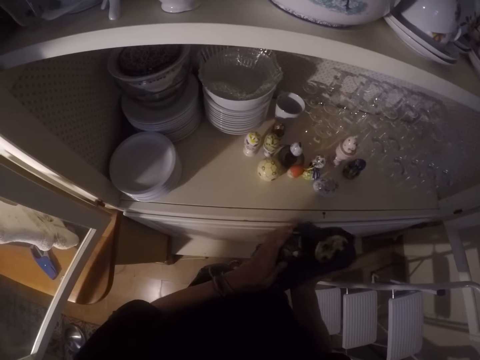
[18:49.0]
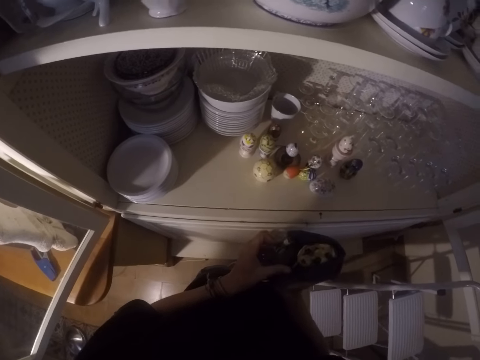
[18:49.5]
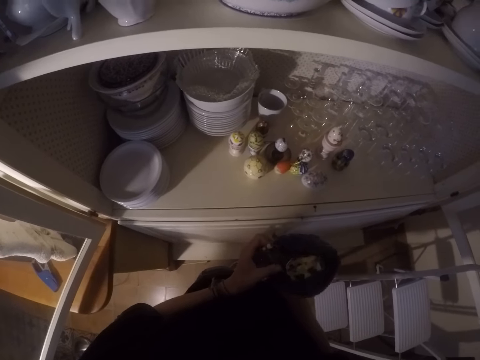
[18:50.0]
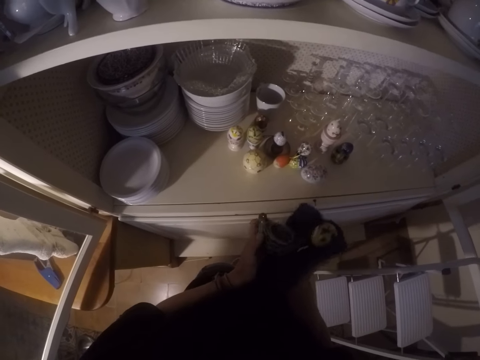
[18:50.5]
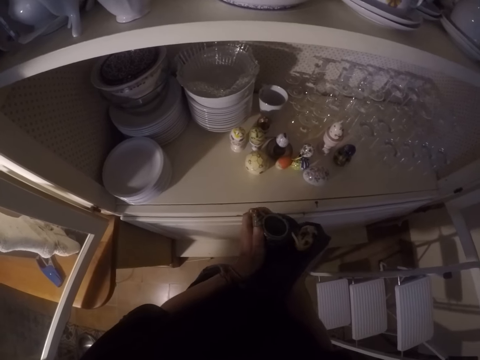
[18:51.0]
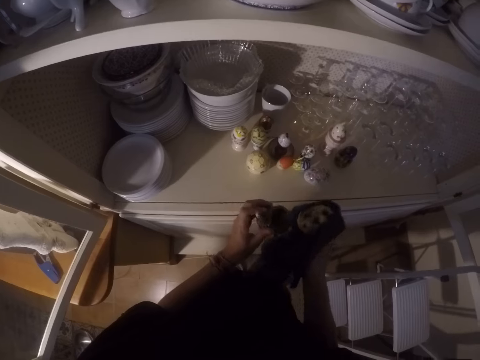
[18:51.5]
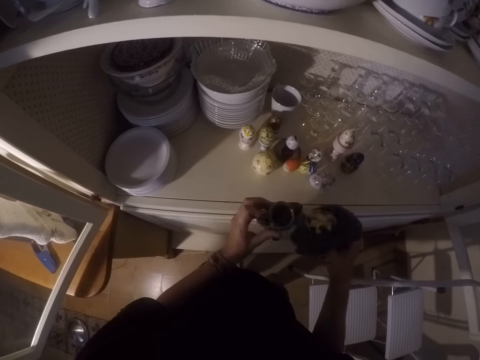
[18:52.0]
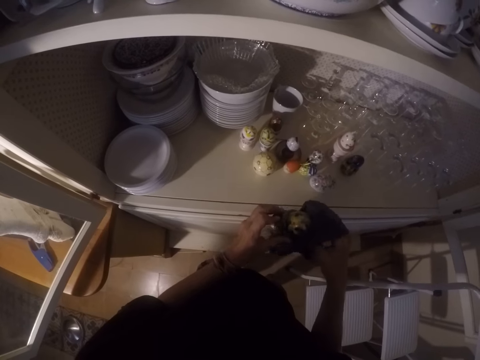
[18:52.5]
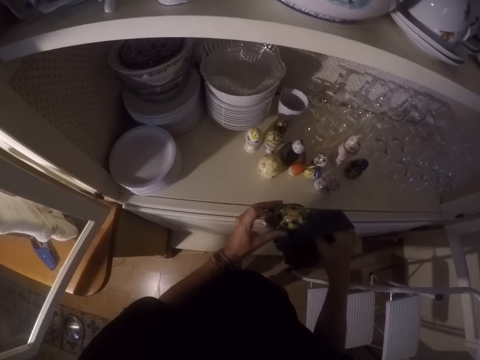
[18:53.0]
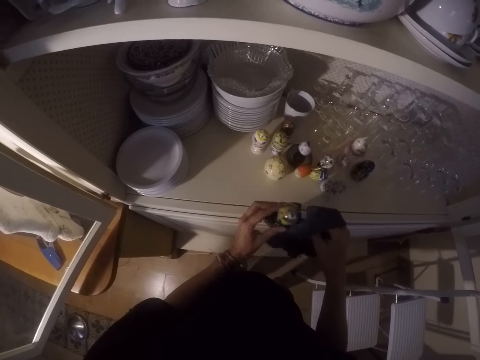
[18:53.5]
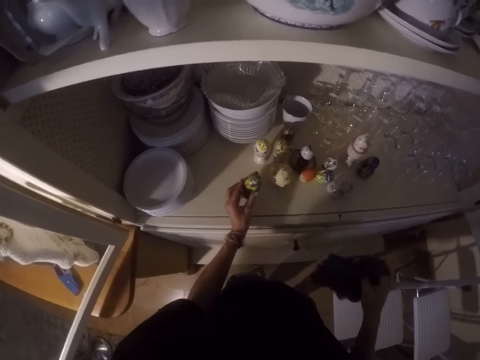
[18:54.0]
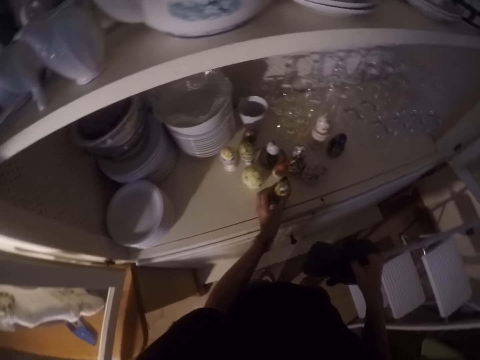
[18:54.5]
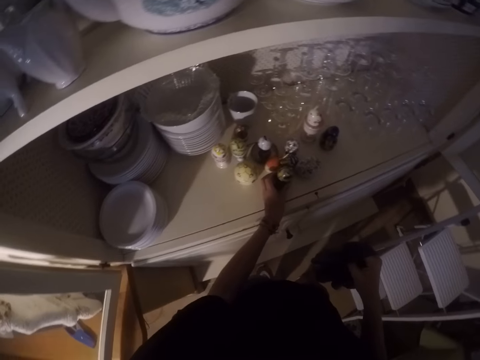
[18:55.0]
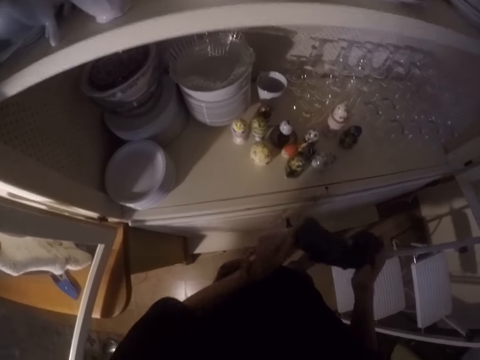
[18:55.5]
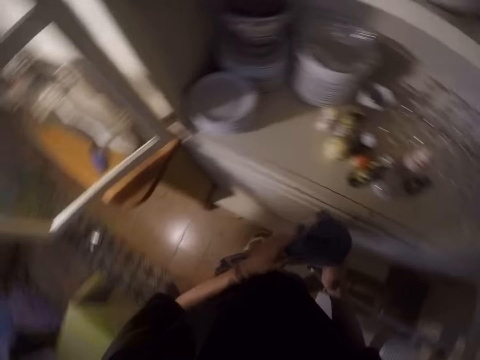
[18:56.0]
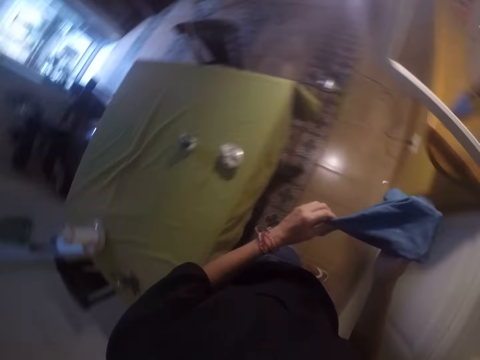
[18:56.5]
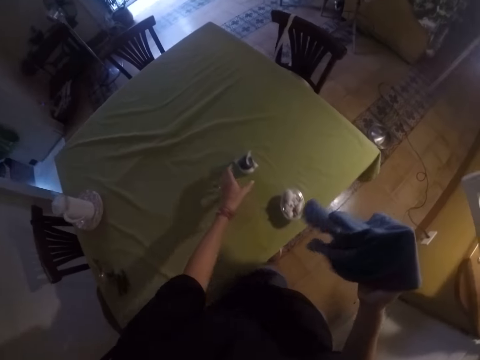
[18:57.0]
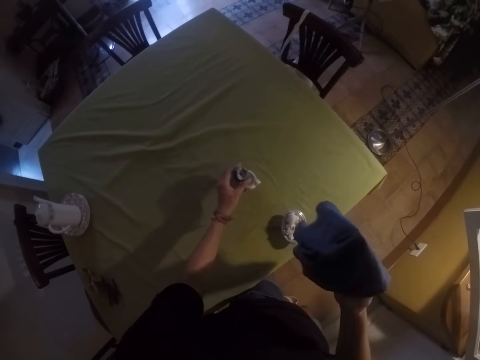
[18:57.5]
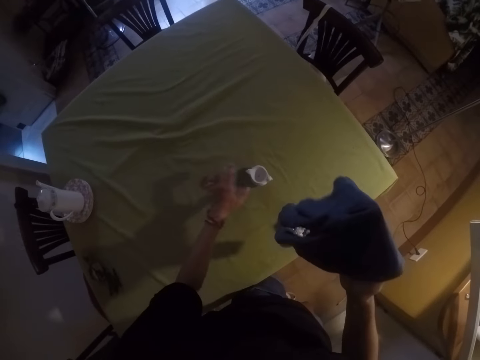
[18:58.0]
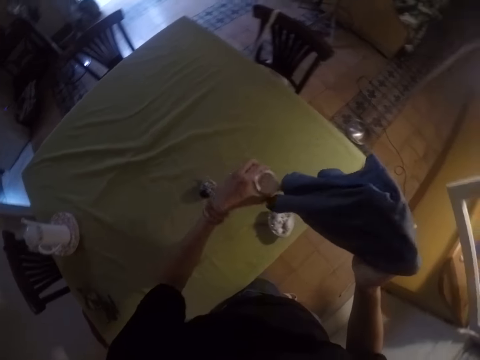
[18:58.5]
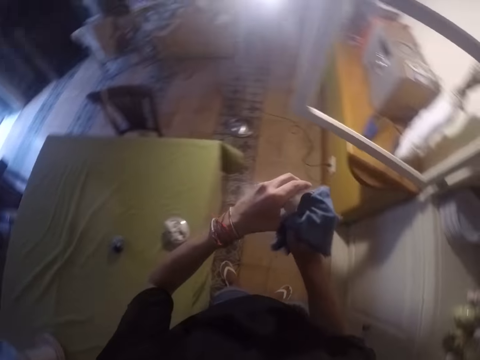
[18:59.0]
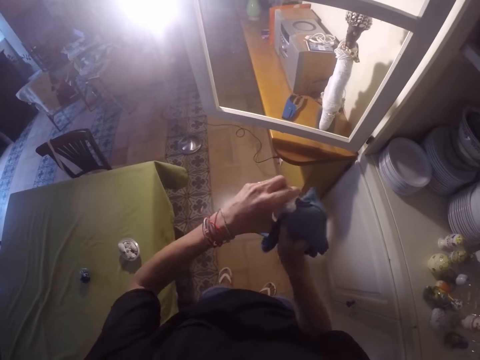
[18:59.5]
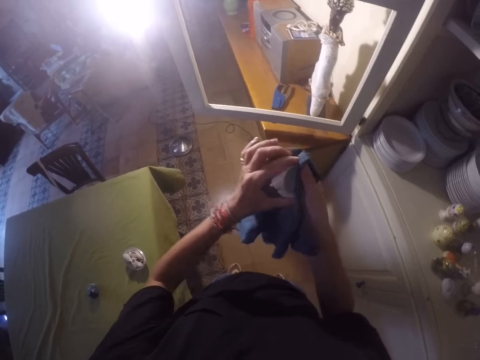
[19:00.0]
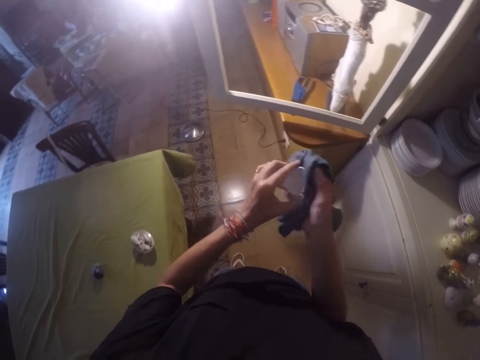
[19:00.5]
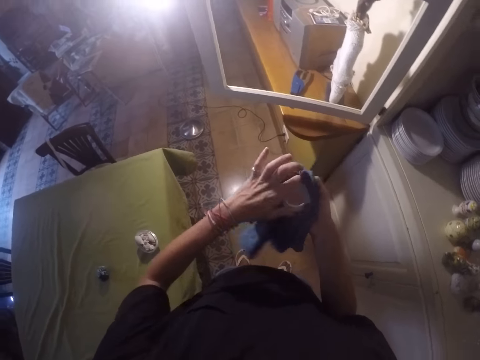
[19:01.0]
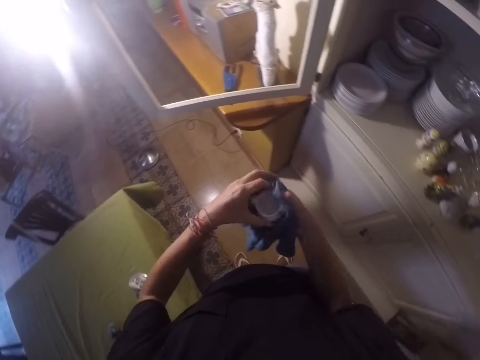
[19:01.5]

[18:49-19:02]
The camera wearer puts the shell on the other shell. They place the shells in the cabinet. They move the shells in the cabinet. They remove their hand from the shell. They hold the towel with two hands and remove their hand from the towel. They pick a shell from the dining table. They drop the shell on the dining table. They pick a shell from the dining table. They wipe the shell with the towel.

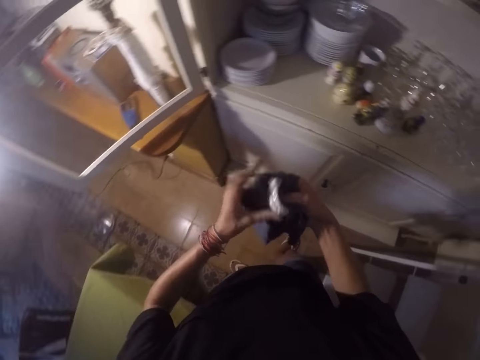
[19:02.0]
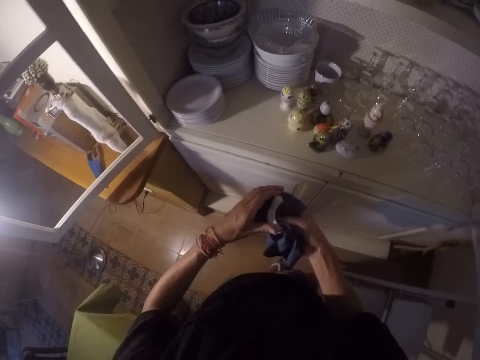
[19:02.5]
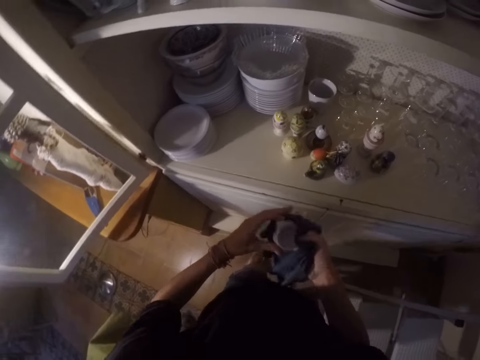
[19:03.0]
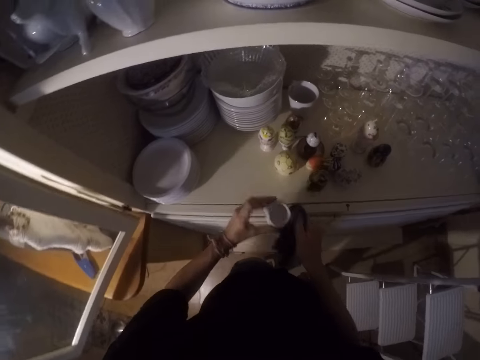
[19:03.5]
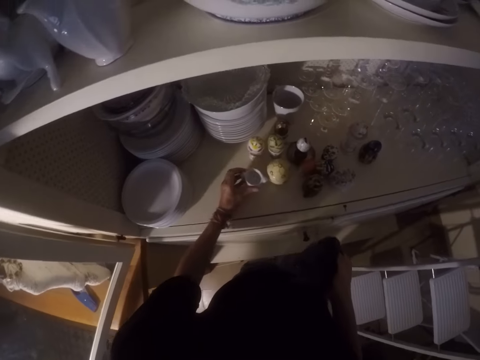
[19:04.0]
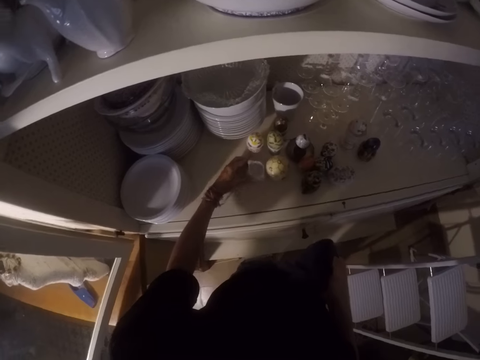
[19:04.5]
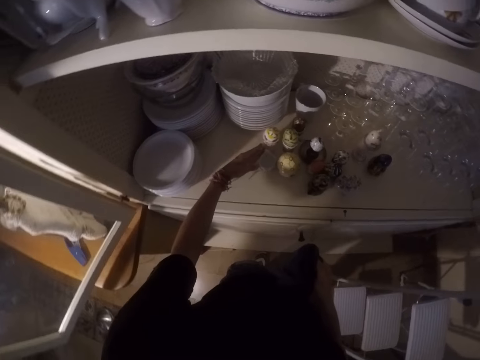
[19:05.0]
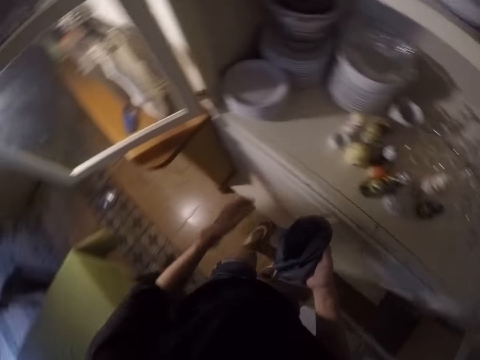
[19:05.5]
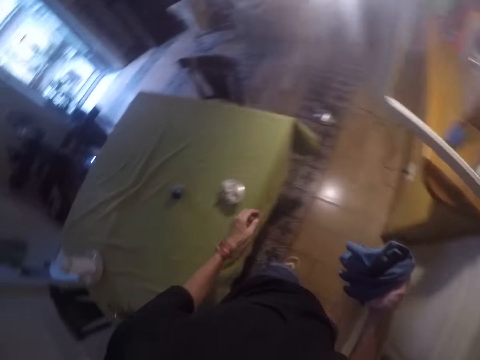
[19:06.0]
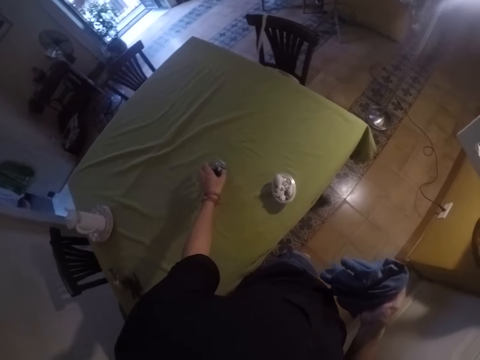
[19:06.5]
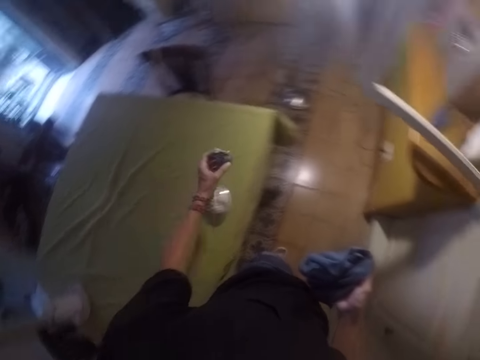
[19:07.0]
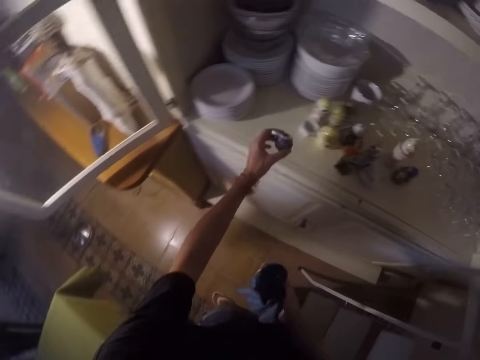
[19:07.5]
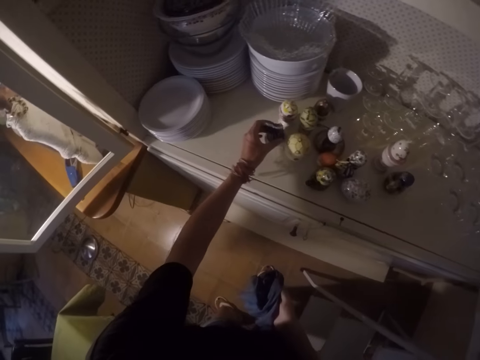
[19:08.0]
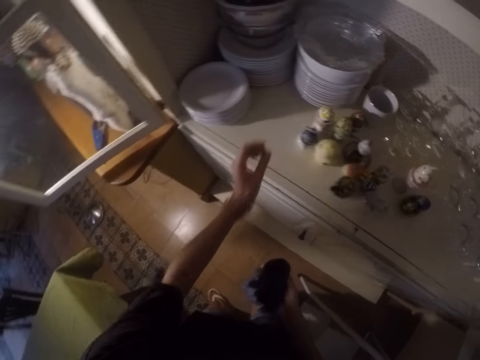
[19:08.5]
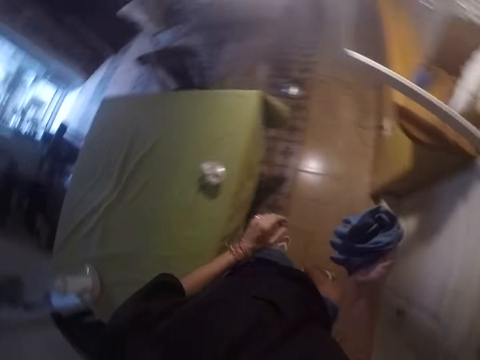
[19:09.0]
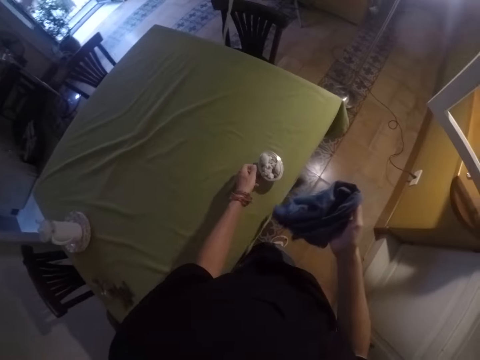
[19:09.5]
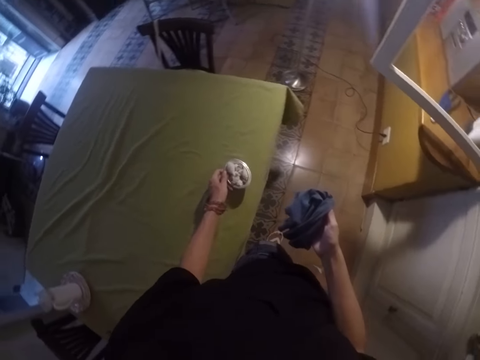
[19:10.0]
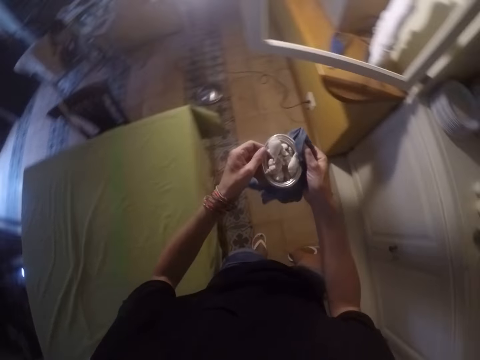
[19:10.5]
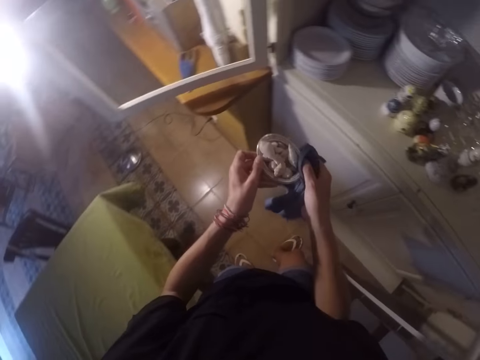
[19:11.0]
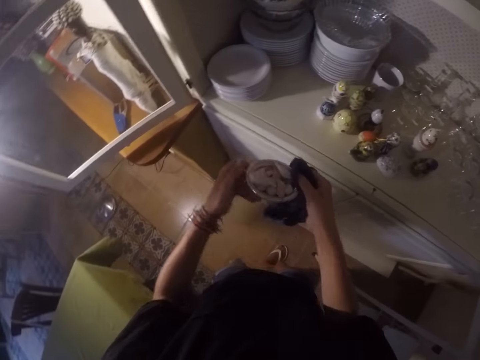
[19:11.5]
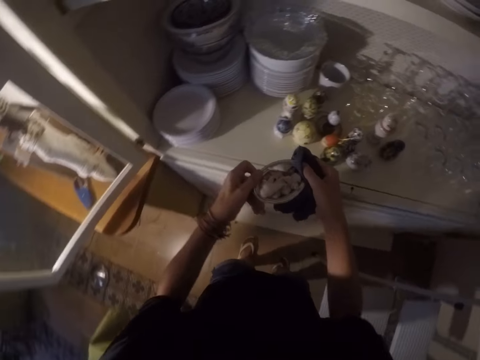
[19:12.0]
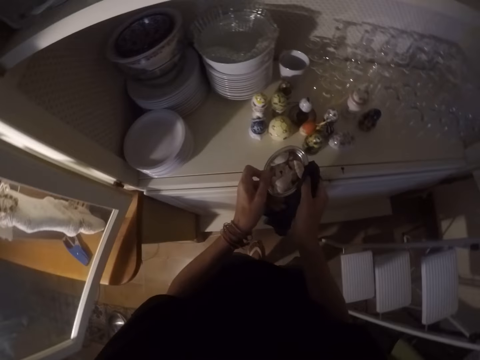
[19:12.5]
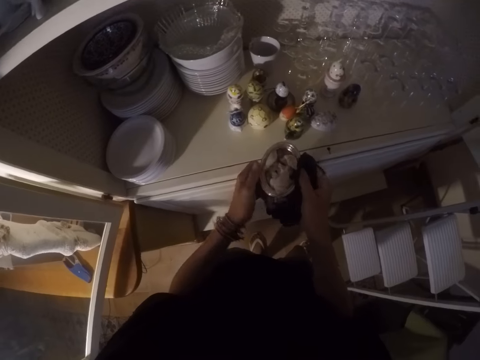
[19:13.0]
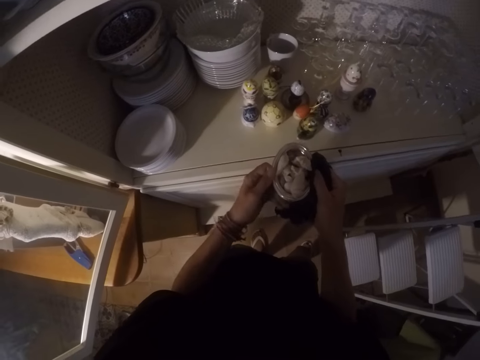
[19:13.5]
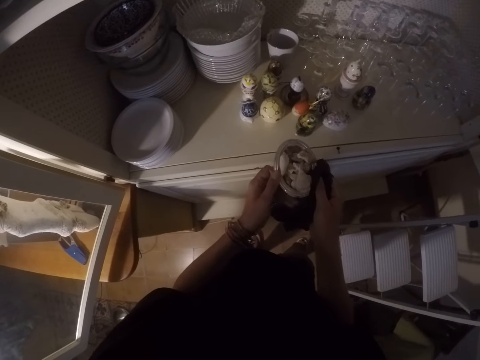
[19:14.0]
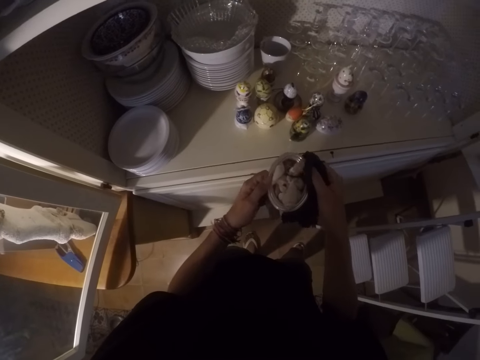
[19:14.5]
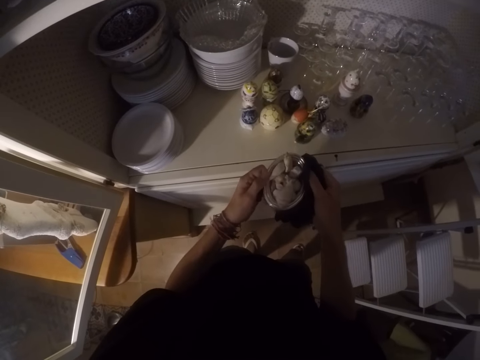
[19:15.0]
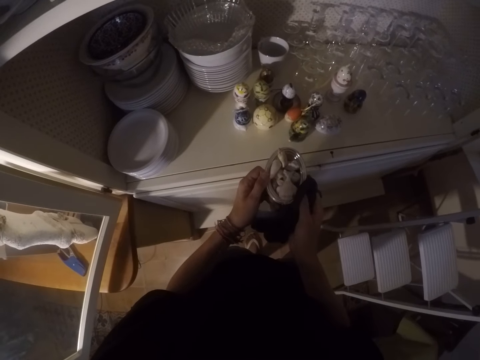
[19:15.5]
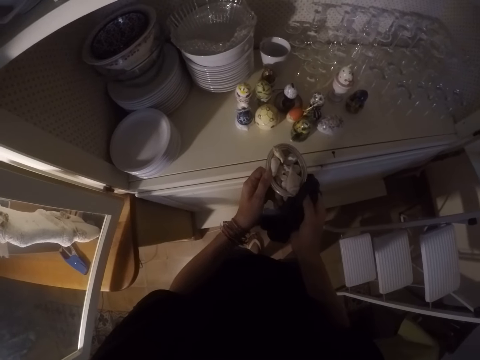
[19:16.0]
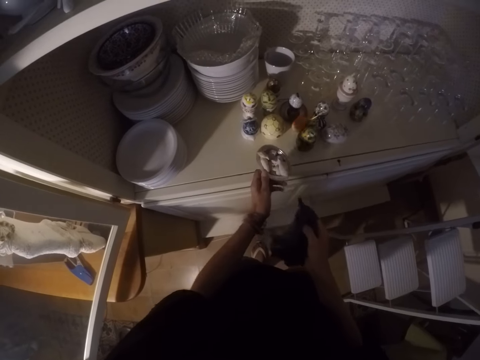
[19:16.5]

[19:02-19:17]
The camera wearer walks around the house. They place the shells in the cabinet. They remove their hand from the shell. They walk around the house. They pick a shell from the dining table. They place the shells in the cabinet. They remove their hand from the shell. They pick a shell from the dining table. They wipe the shell with the towel. They walk around the house. They wipe the shell with the towel.
